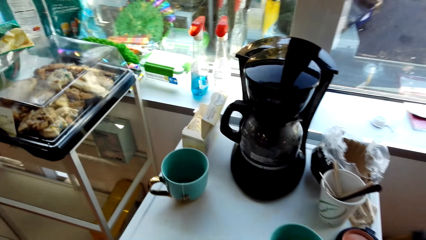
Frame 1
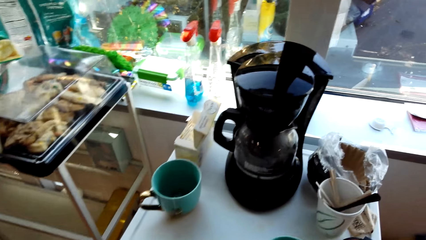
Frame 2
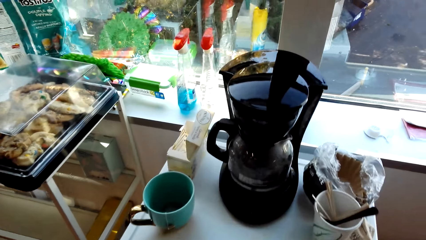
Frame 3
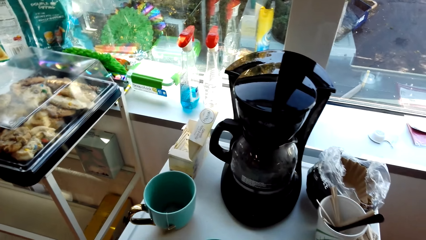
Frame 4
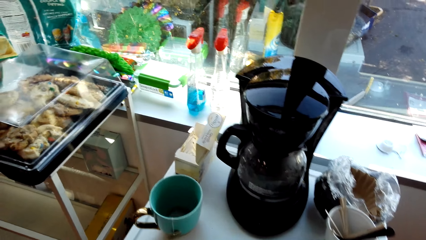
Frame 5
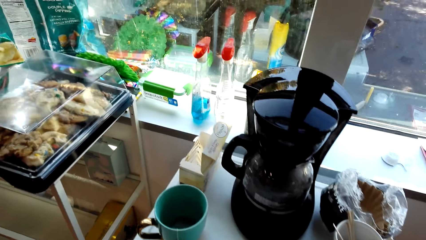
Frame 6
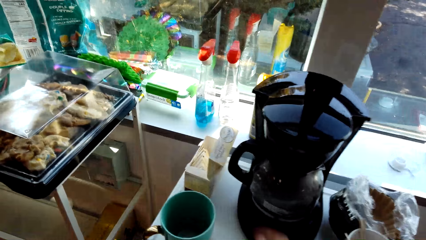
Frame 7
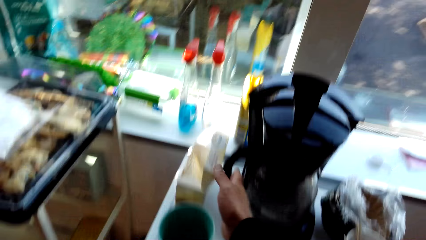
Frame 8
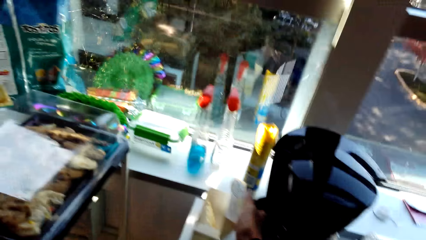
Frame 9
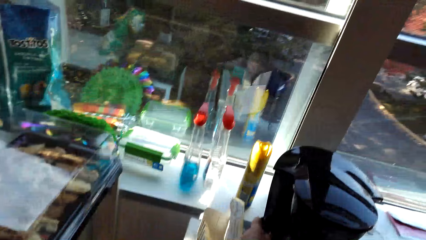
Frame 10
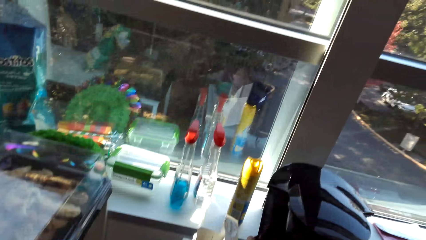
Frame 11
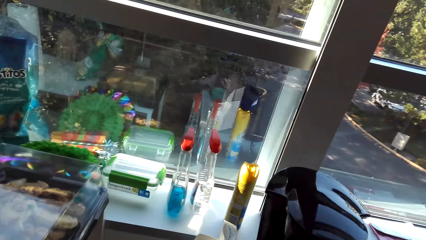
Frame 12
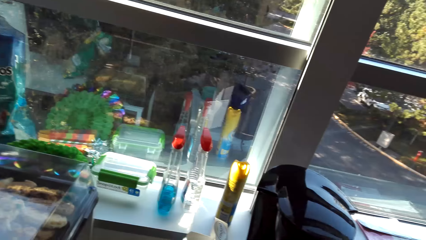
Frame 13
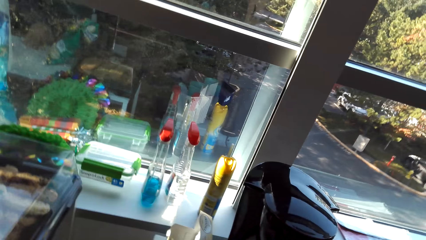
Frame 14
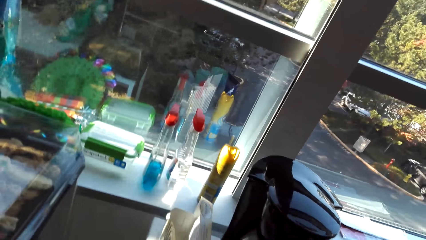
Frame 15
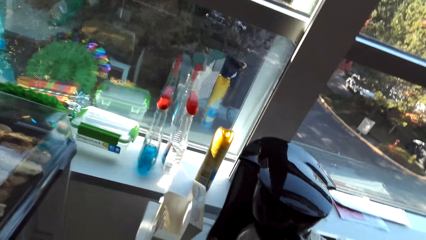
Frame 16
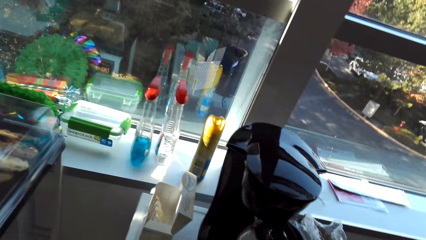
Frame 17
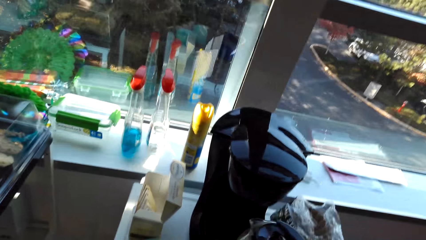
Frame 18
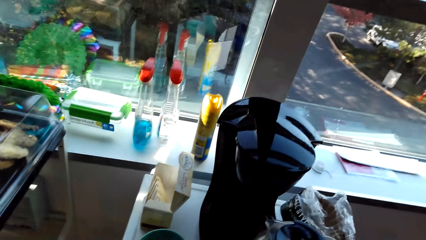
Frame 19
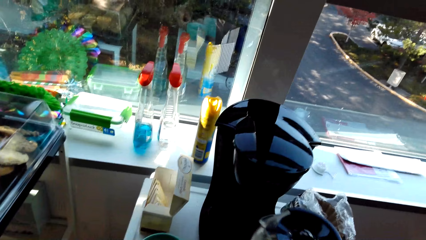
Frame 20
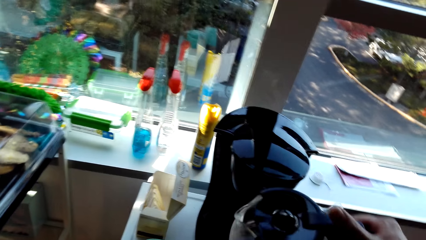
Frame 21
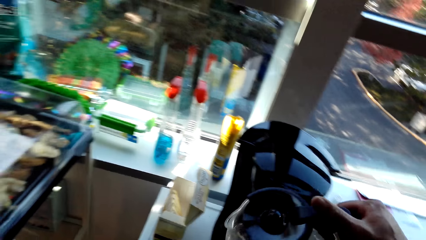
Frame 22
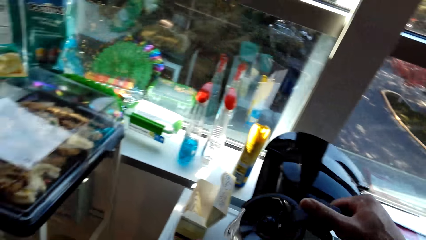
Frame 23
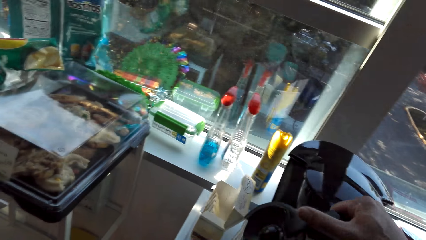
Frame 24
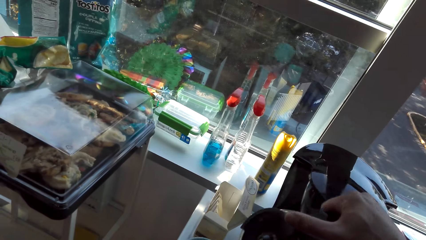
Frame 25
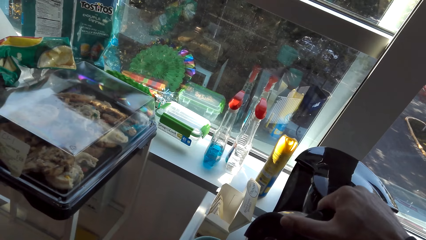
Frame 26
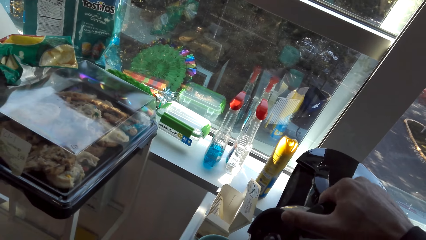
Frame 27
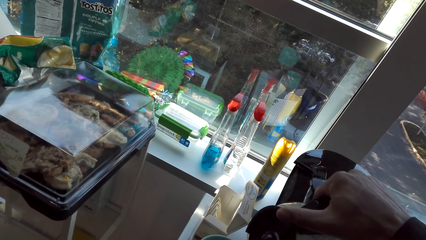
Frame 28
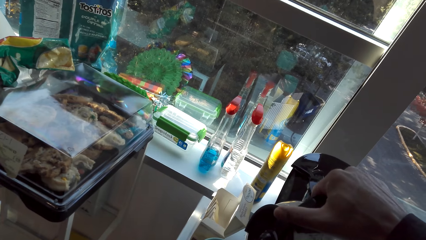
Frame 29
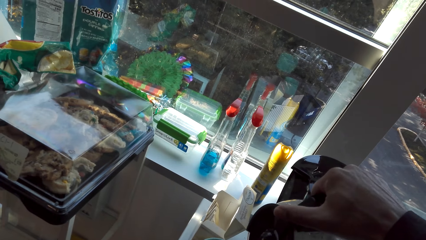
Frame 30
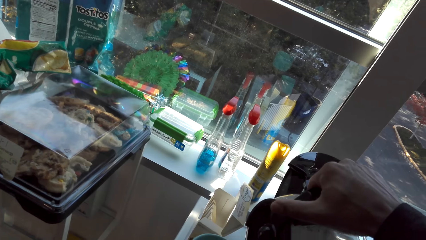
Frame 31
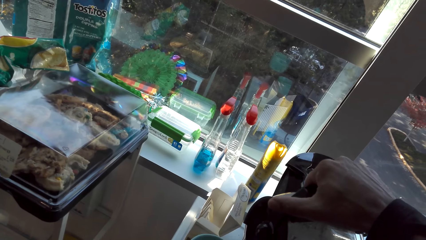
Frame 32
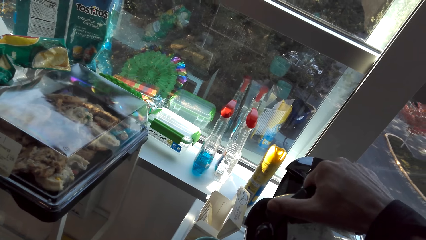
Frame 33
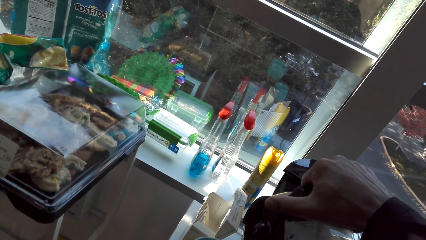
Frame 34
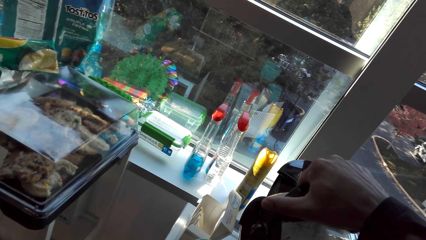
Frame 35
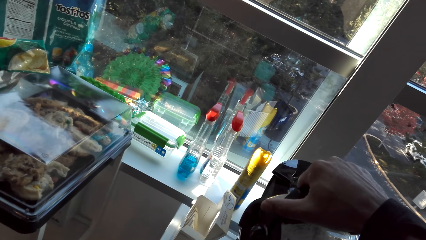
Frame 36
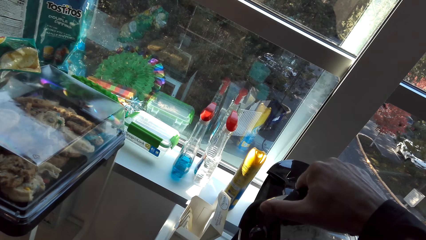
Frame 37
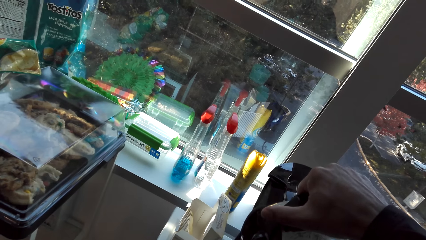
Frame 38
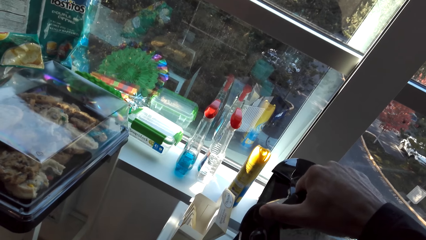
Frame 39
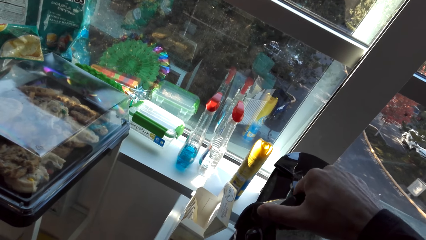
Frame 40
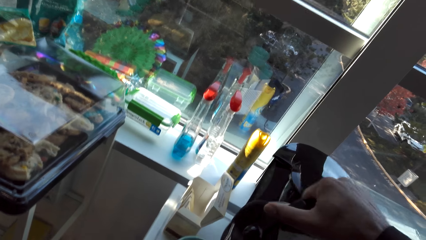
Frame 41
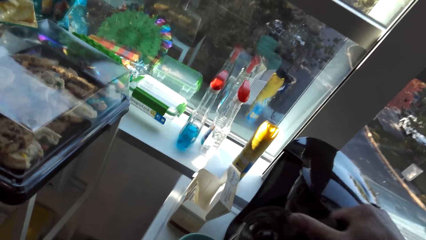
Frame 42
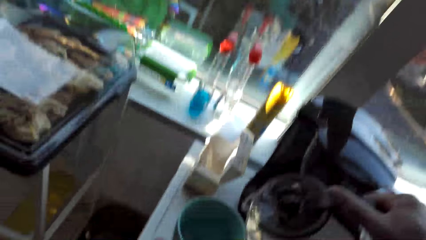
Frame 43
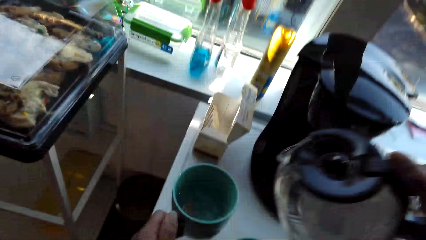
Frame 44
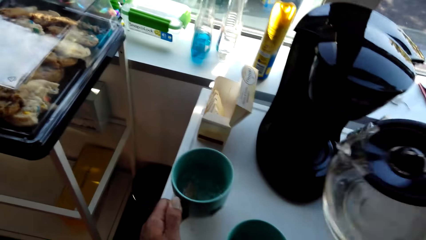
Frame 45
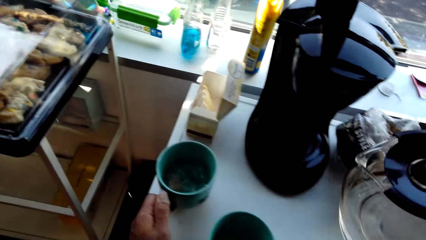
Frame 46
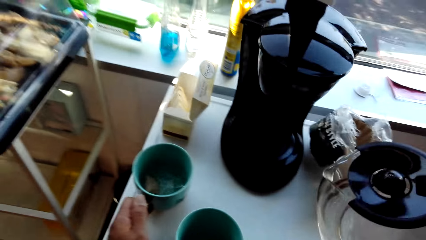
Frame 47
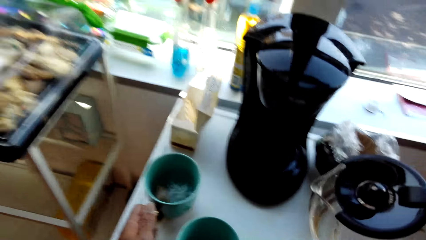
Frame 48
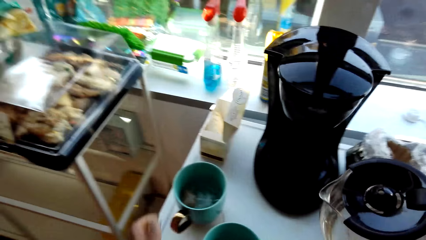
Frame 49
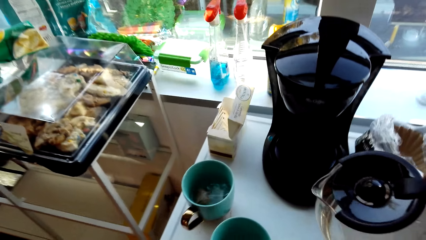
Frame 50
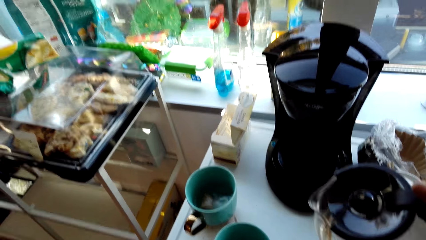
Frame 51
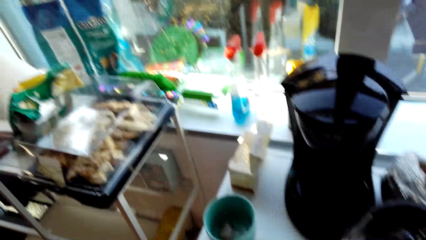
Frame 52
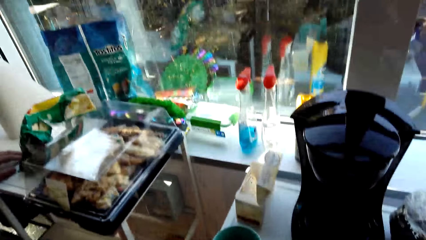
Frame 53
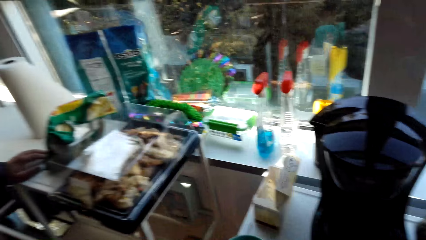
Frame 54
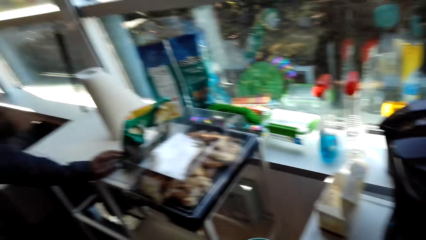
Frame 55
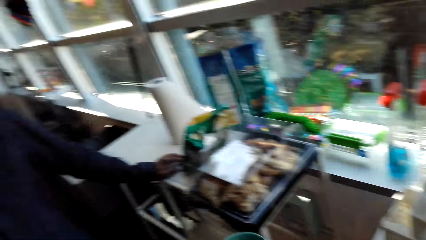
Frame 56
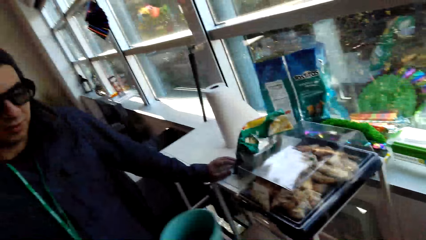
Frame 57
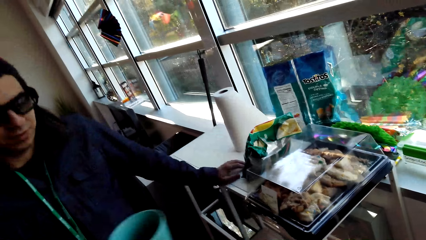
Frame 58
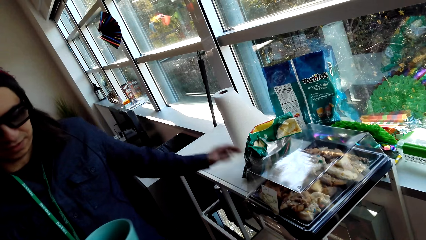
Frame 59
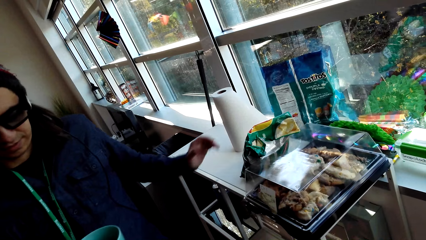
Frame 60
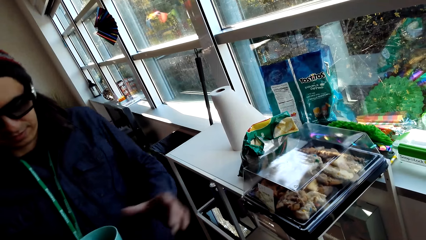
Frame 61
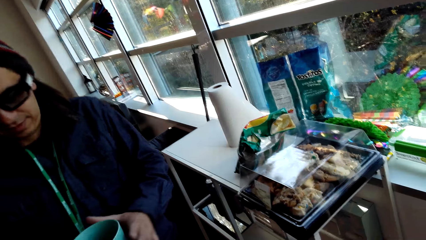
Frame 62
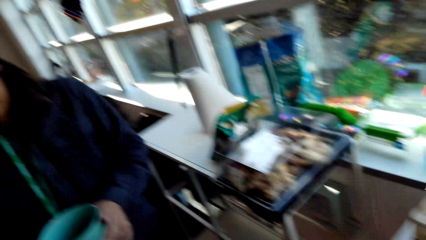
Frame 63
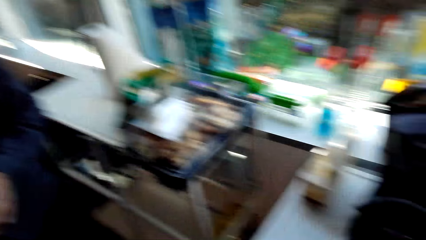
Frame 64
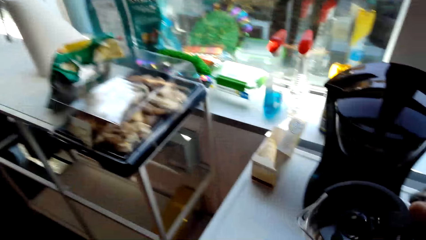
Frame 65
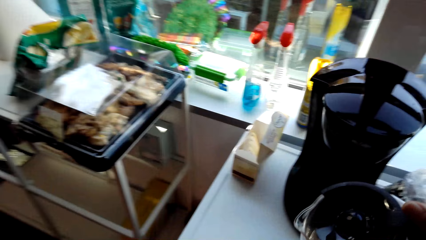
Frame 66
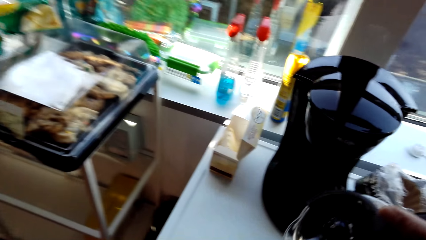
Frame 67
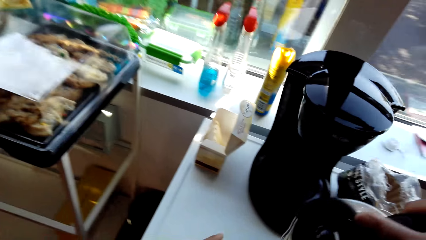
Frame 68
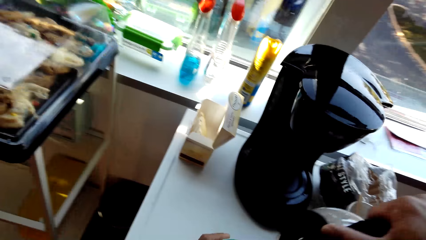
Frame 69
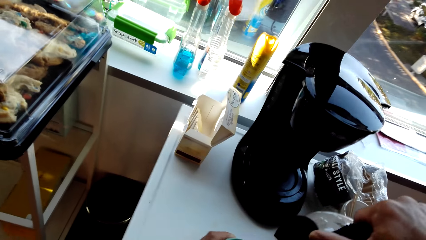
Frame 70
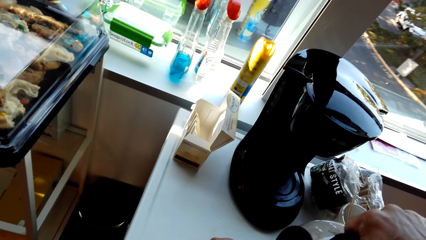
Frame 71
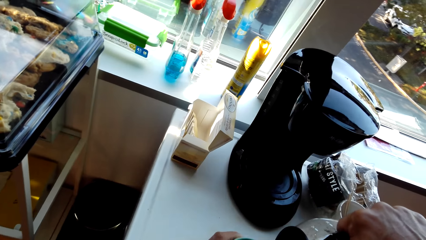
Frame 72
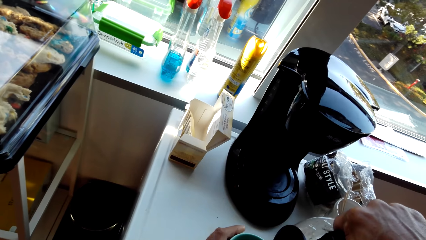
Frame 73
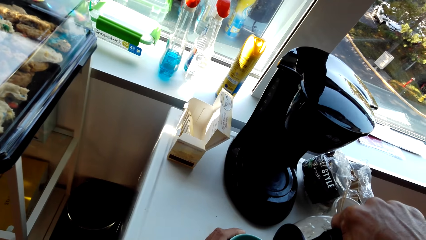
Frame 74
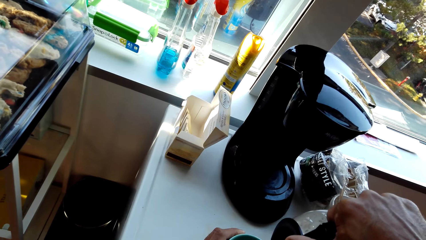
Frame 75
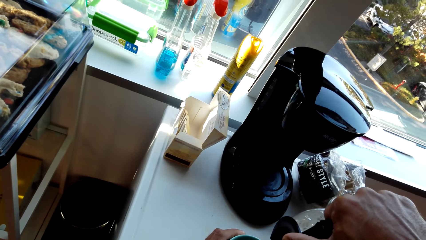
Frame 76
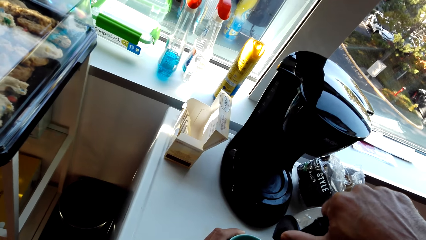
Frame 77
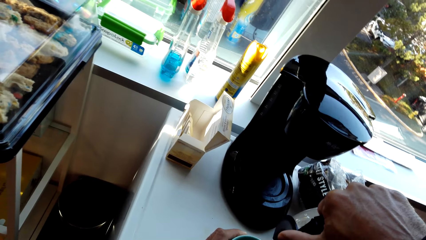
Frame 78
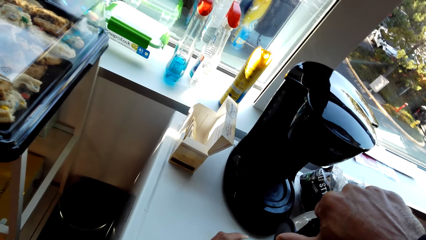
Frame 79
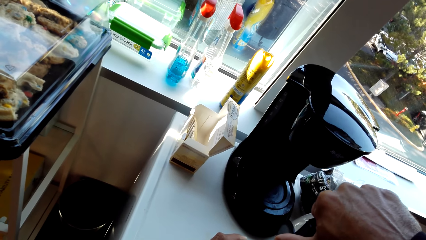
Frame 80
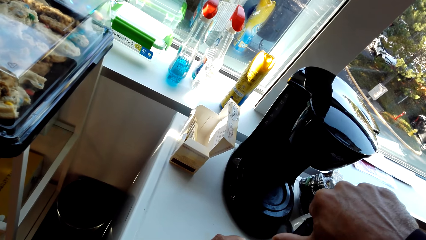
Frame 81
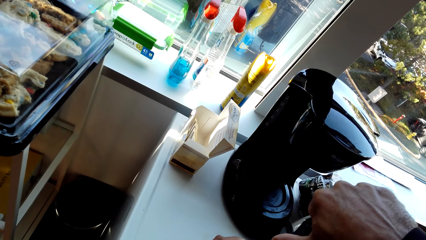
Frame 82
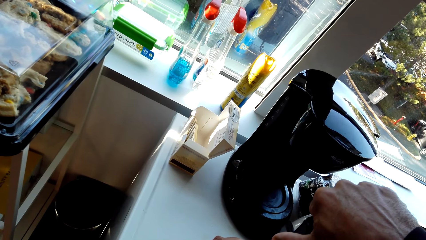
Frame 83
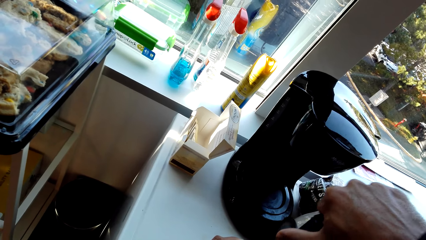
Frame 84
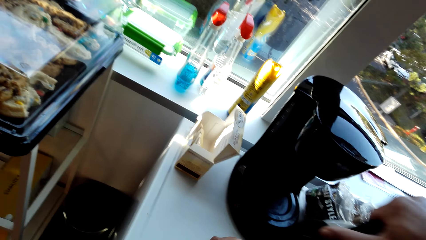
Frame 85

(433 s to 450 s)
The camera wearer picks up a coffee maker or kettle. They pull a packet of sachet. They pour water into a cup. They put the kettle down. They give a cup of tea to a man. They dialogue with the man. They pour water into the cup.
